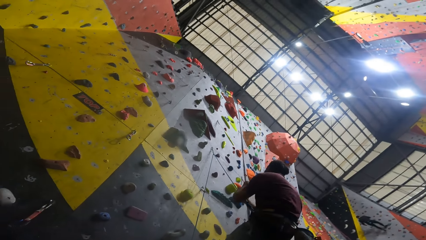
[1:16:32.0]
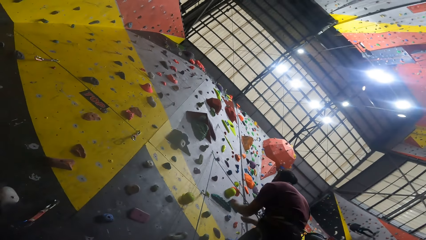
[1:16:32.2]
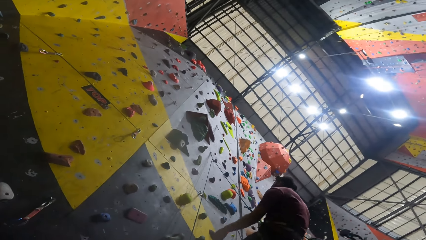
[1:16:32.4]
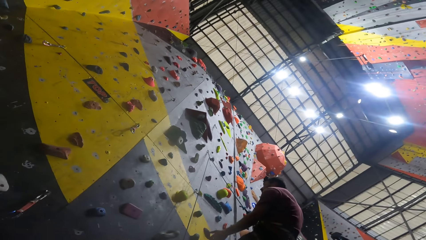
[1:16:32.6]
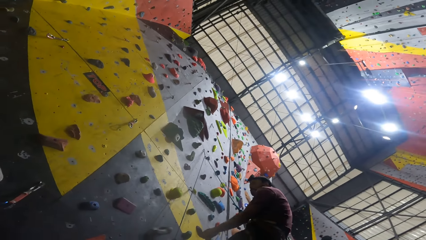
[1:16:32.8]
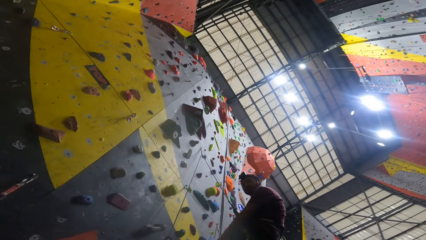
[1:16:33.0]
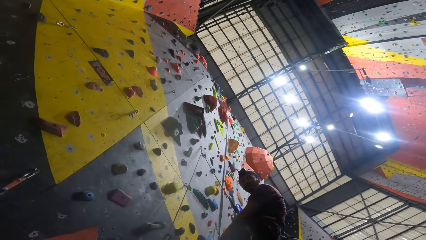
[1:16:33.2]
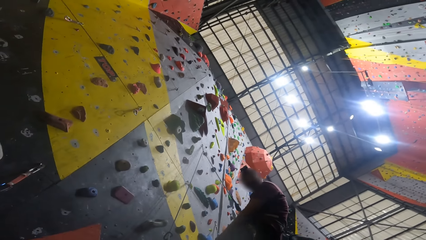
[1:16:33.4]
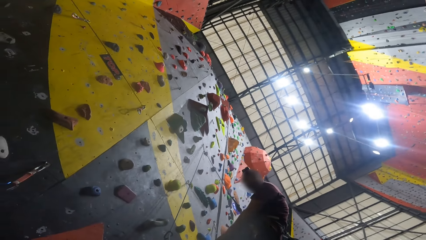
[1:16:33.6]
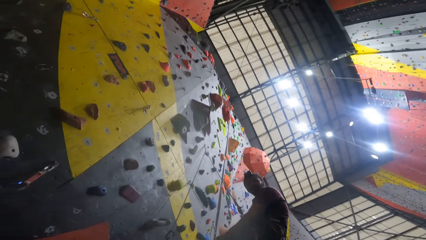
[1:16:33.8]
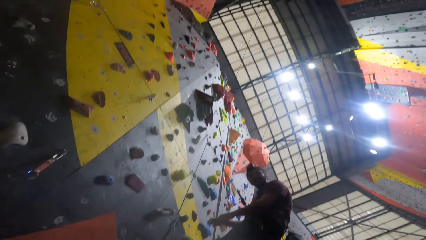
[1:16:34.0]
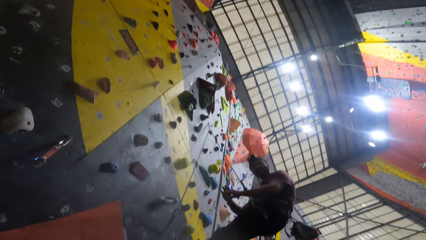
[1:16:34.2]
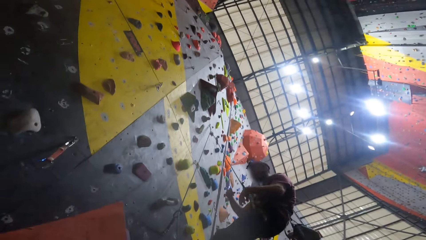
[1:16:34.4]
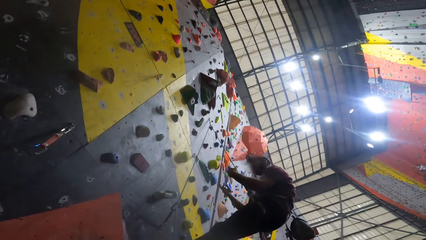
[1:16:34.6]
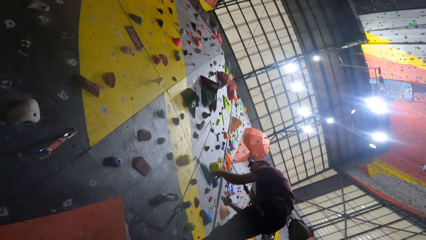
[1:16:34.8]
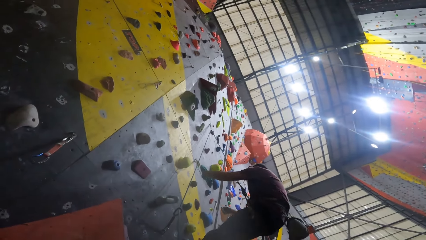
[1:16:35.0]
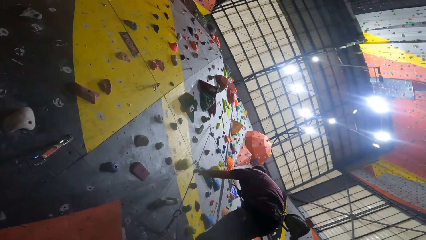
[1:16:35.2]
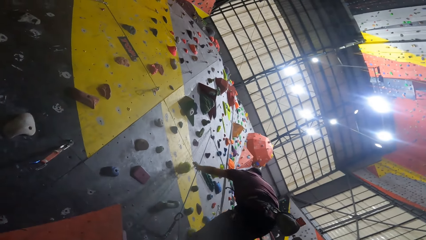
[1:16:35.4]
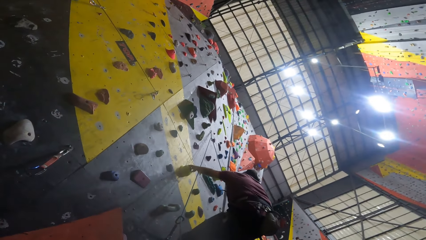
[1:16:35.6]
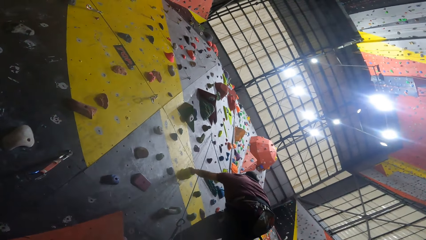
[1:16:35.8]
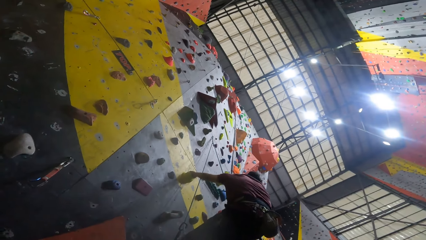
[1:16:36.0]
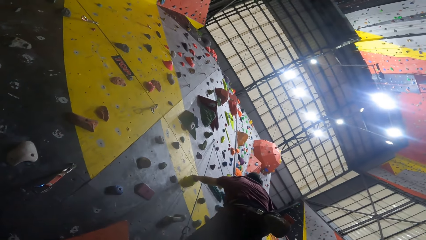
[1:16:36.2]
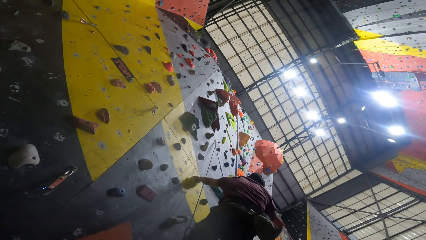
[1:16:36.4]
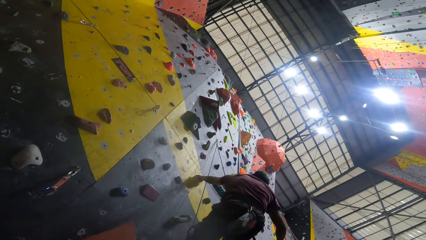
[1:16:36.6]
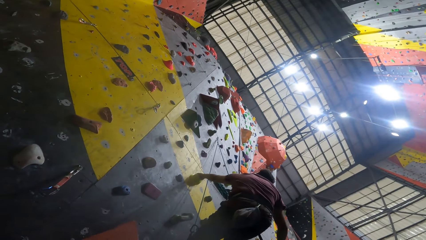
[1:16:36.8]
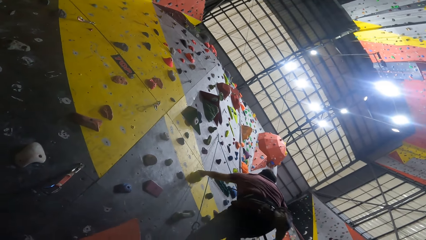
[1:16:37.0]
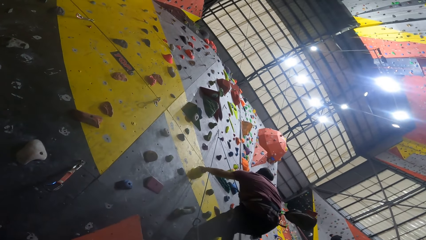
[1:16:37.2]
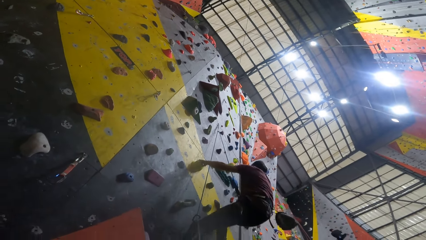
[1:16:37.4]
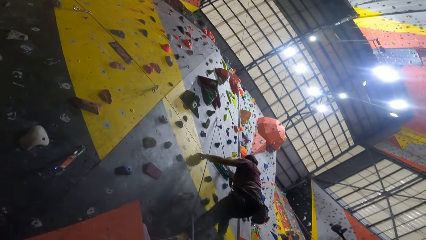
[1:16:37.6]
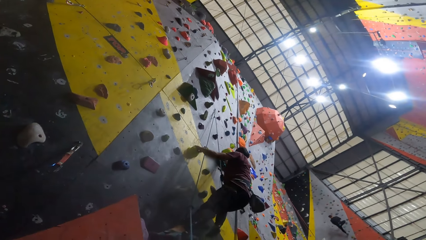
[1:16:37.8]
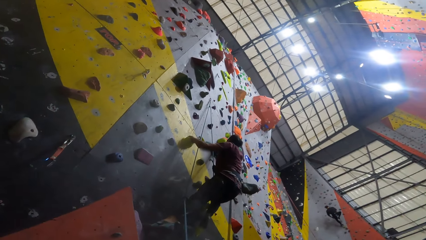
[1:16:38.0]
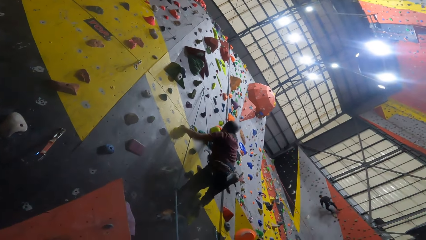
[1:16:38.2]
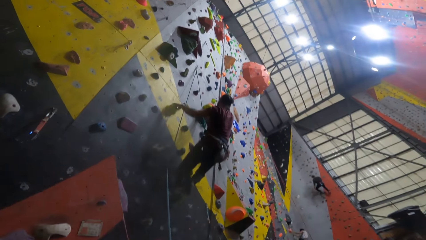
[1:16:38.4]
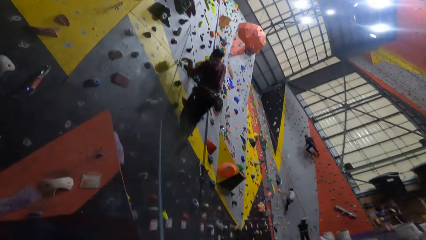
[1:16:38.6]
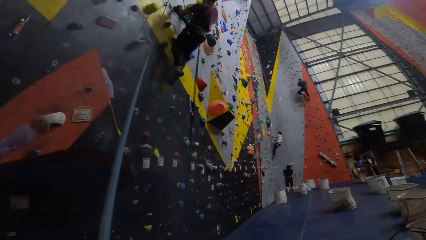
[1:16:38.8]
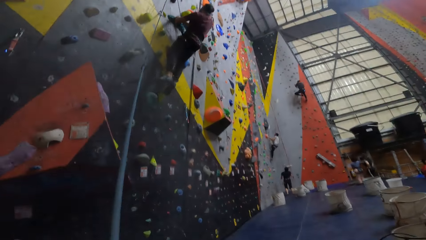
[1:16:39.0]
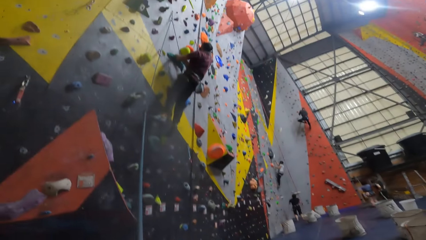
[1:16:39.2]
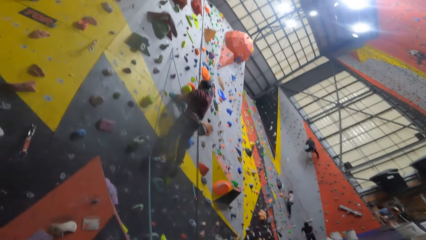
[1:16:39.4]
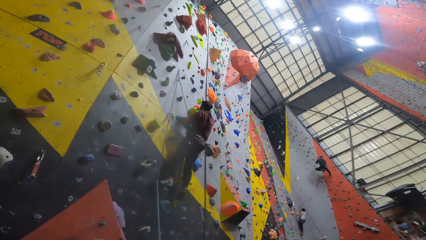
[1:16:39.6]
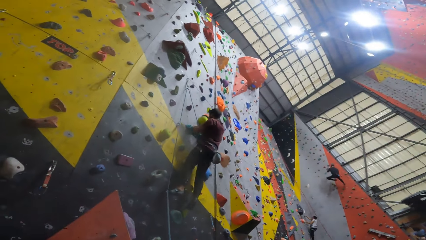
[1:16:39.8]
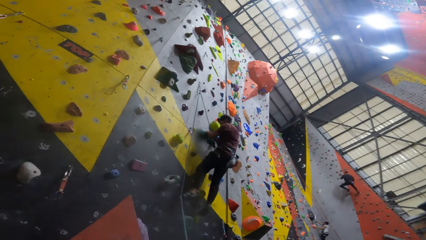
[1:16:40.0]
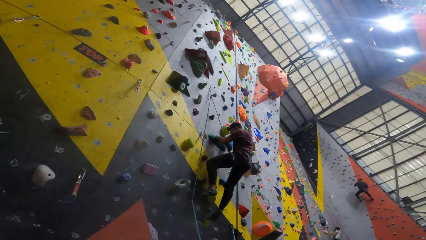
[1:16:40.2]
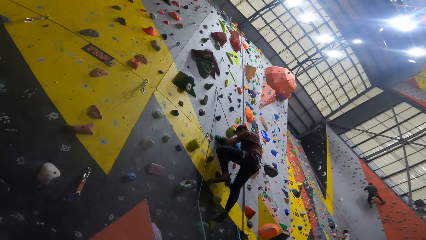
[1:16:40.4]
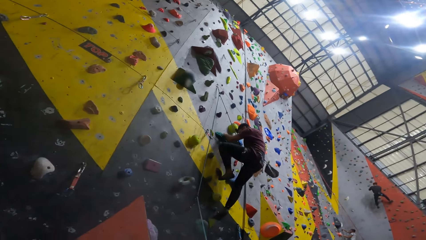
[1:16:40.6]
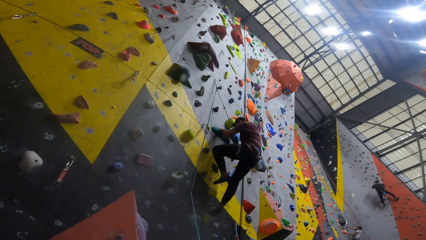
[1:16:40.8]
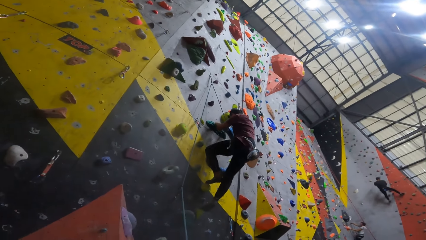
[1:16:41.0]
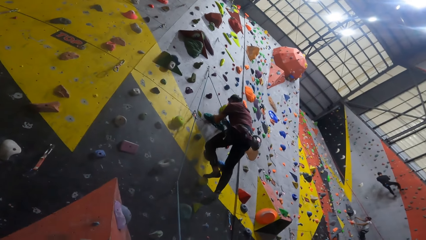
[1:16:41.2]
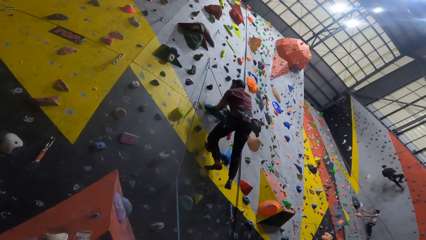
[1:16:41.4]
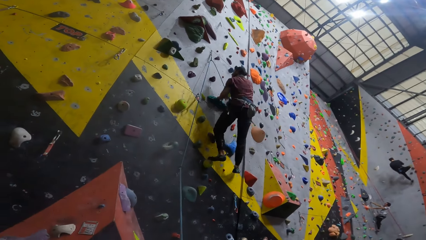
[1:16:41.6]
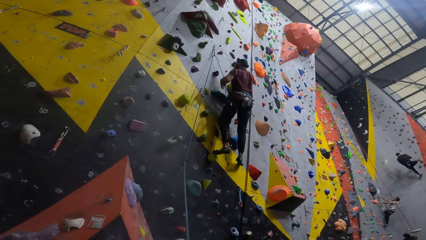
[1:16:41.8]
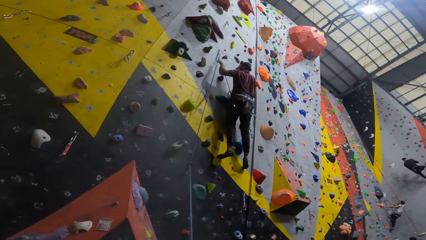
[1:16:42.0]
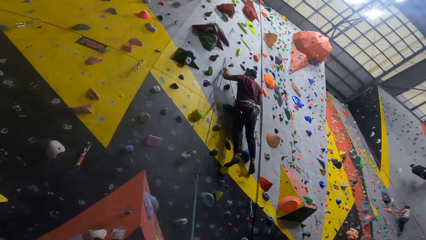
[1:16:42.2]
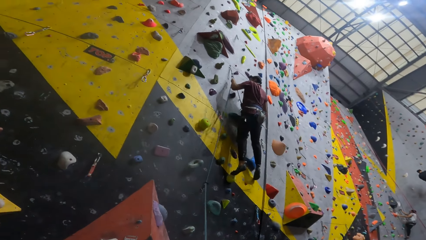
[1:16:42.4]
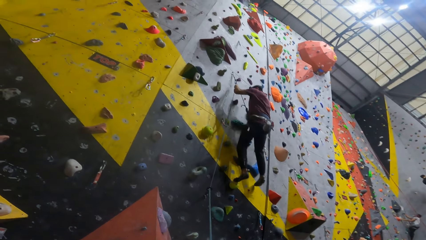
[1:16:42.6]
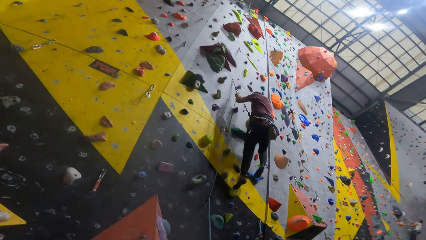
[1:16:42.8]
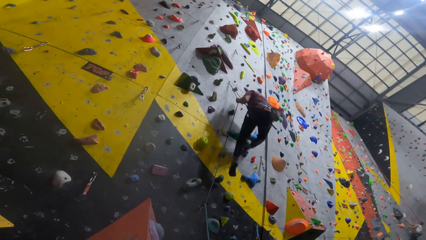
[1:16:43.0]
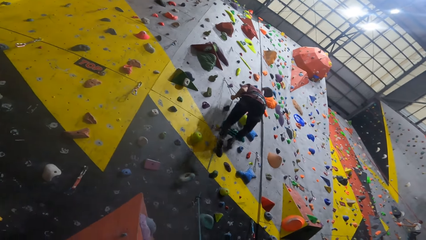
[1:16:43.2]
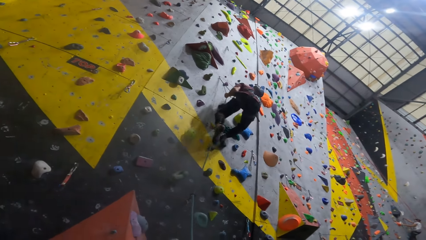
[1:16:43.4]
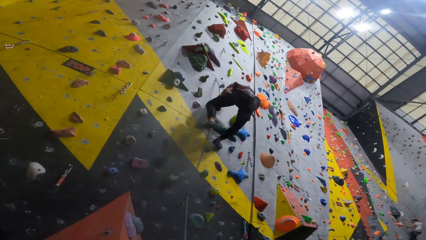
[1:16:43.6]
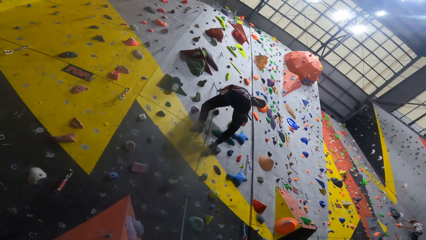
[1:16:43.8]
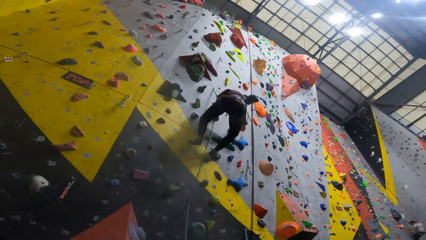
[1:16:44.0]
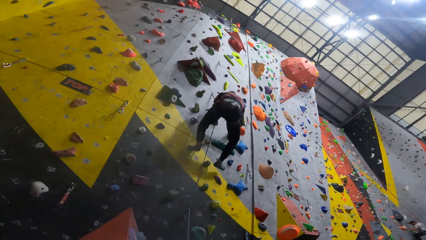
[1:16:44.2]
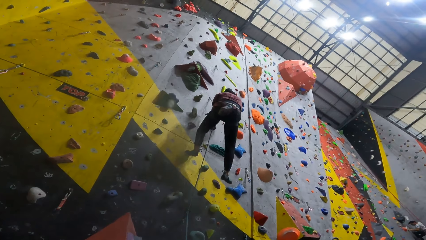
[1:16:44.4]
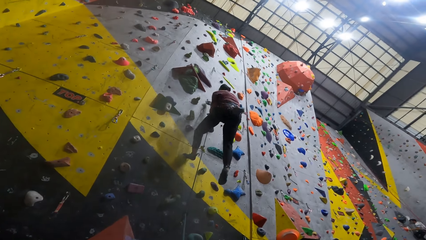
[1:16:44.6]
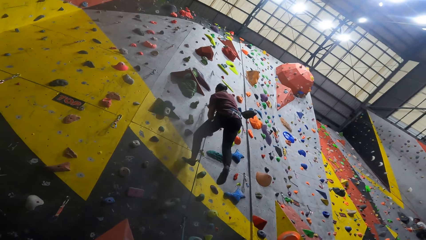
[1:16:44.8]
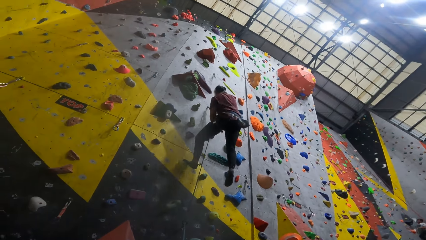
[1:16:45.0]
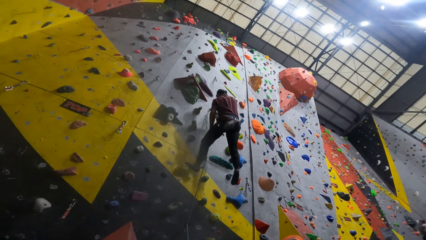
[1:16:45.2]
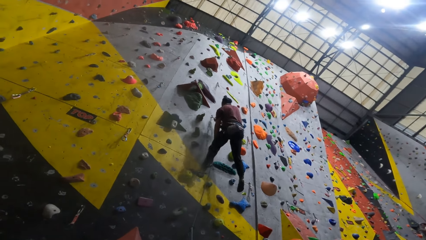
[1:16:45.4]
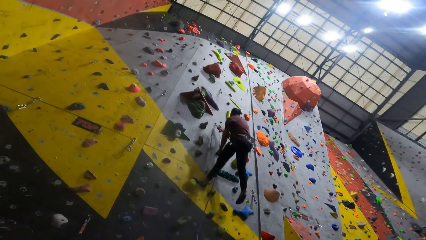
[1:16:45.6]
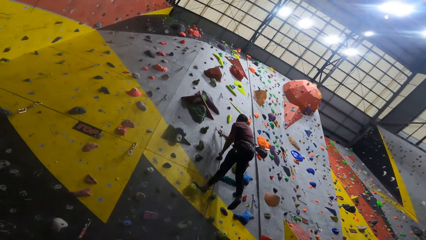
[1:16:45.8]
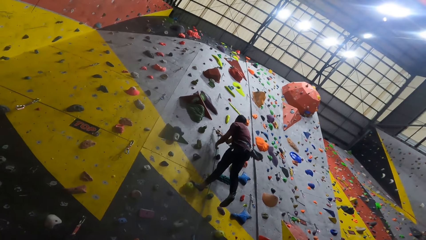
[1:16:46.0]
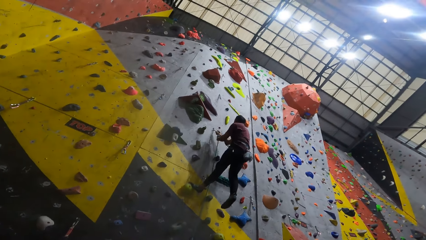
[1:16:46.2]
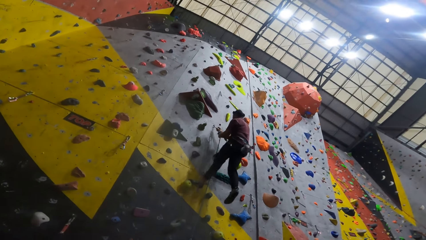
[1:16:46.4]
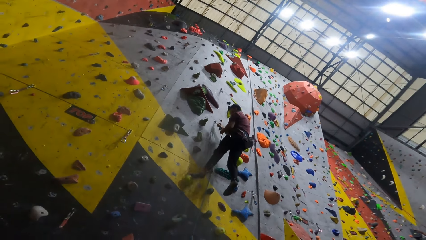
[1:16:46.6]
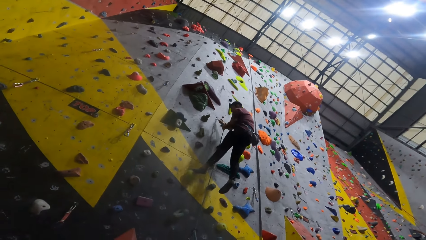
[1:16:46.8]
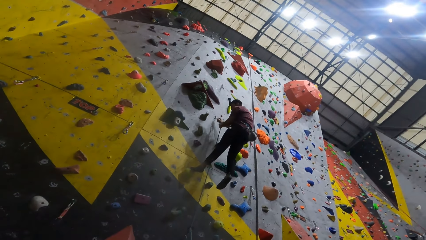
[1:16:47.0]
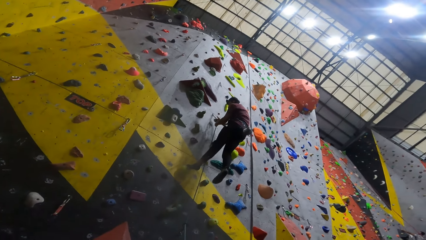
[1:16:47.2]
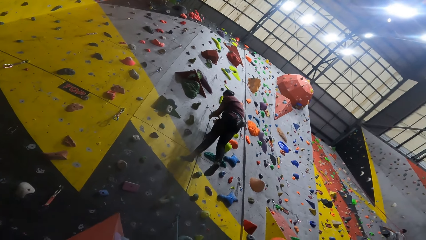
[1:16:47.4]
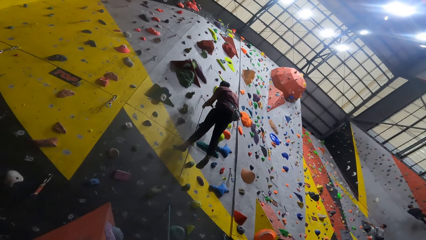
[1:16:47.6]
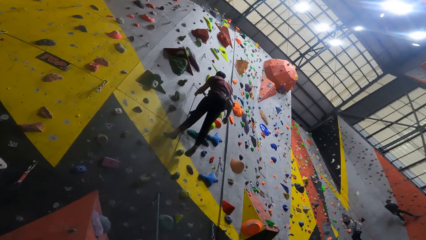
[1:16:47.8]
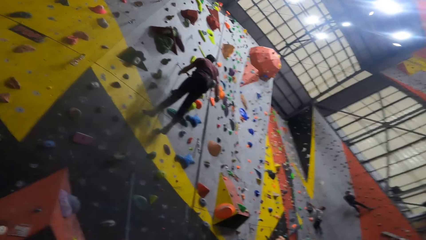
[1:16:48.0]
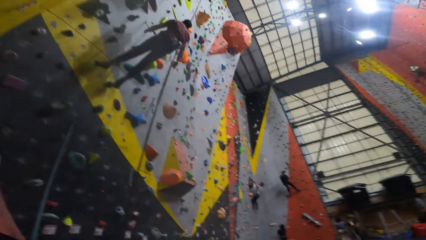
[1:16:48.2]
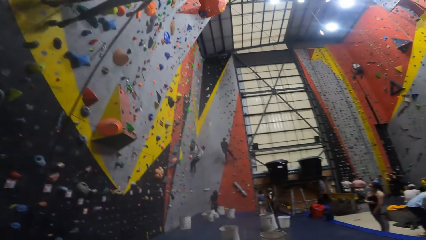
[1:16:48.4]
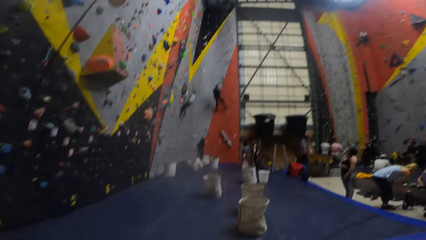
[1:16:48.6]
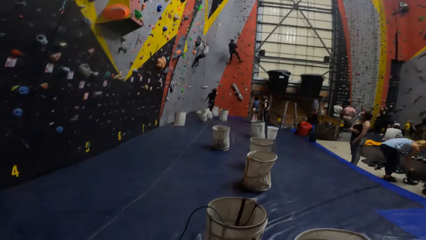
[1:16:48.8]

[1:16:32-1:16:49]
The man holds the climbing rope. The man converses with the camera wearer. The man climbs the wall. The man climbs up the wall. Another man holds a rope. The camera wearer looks at the wall.
